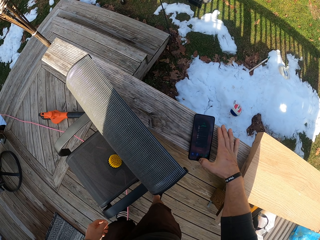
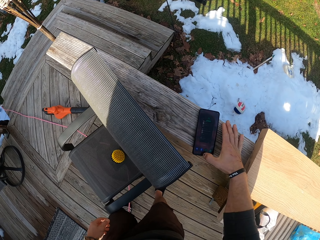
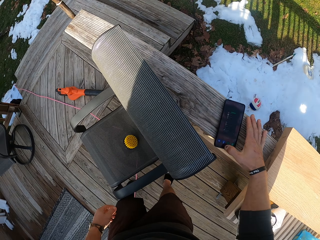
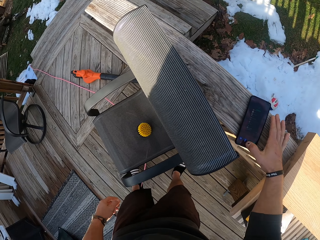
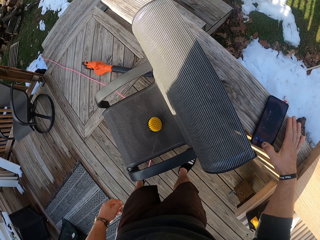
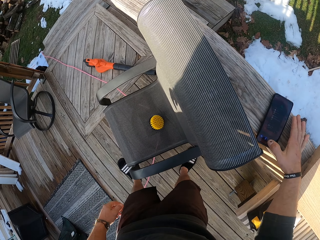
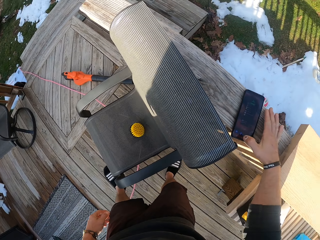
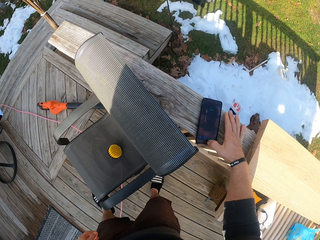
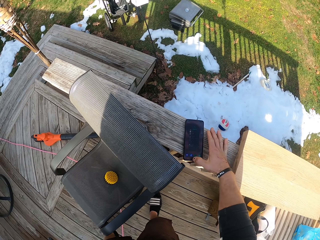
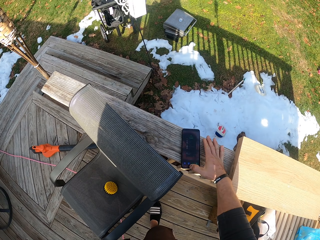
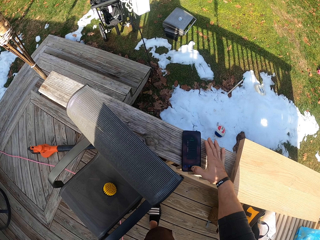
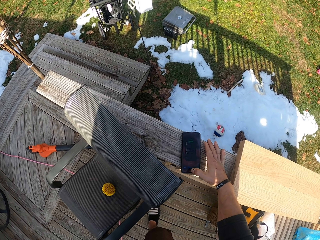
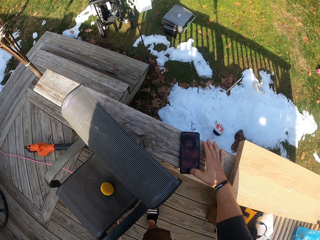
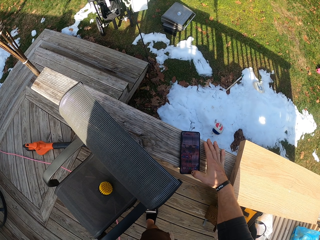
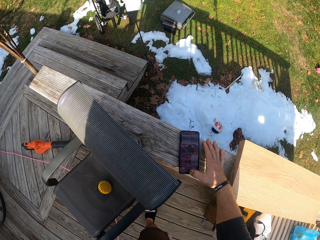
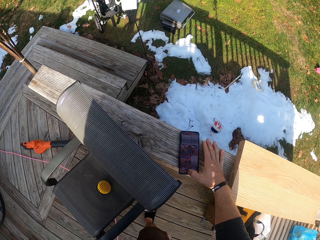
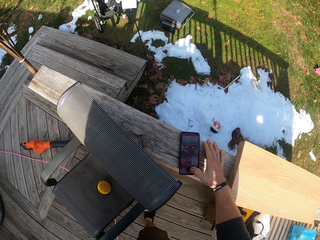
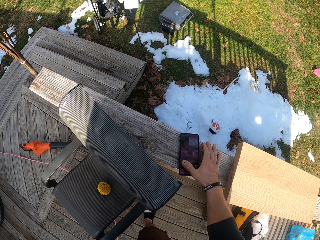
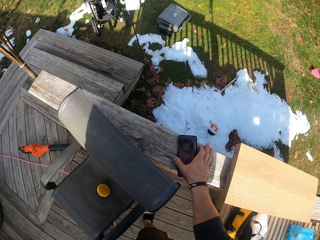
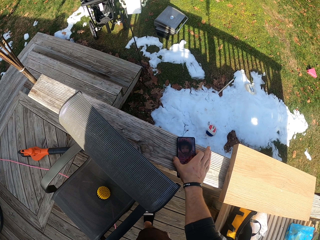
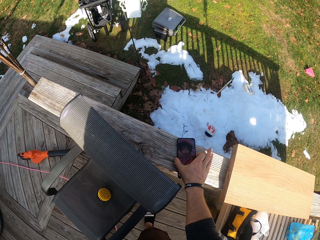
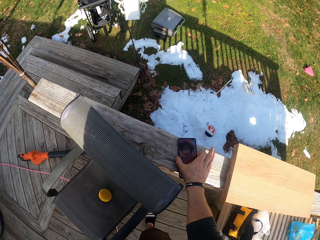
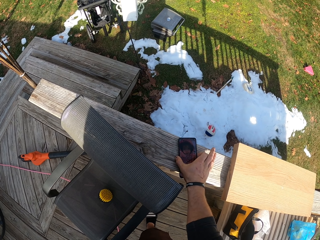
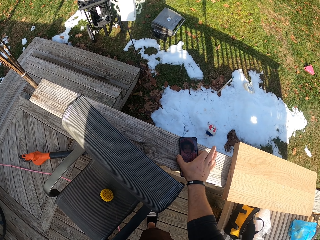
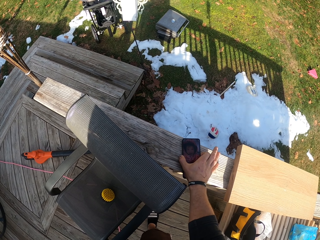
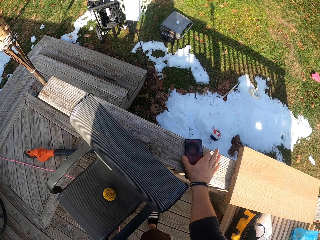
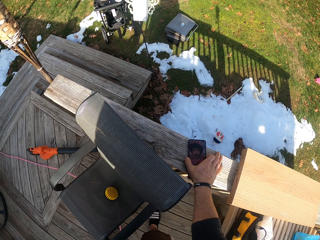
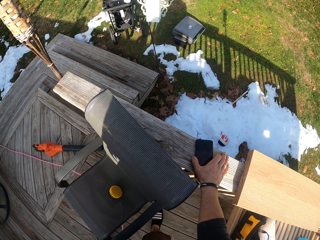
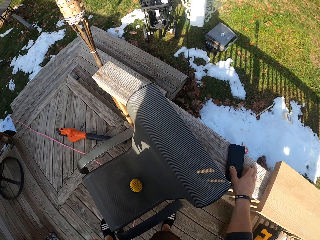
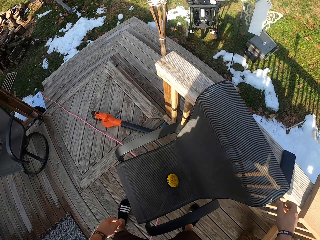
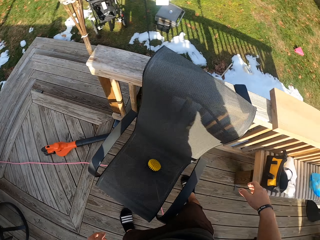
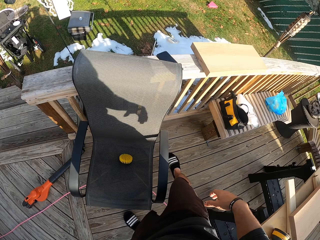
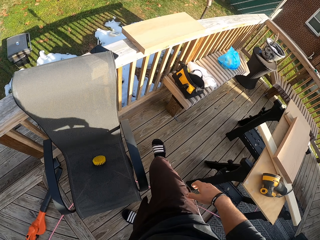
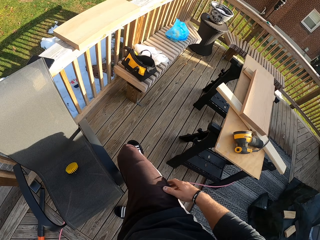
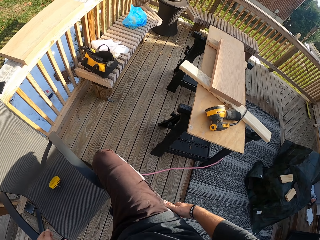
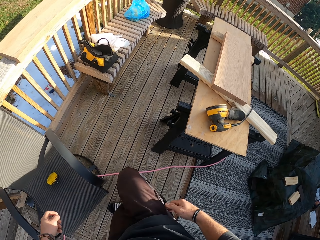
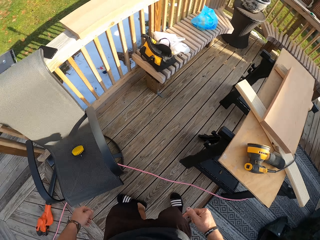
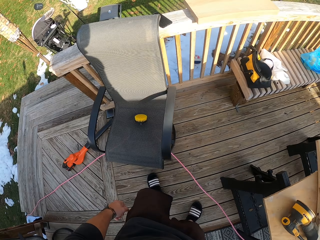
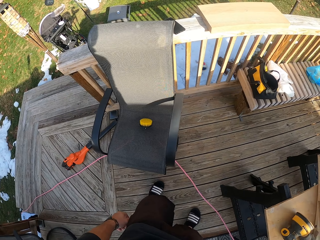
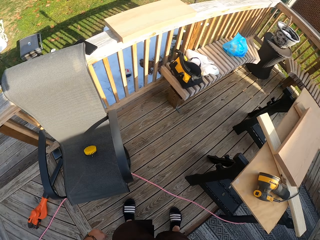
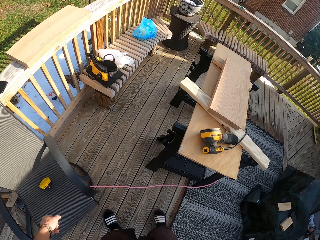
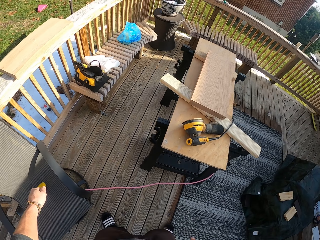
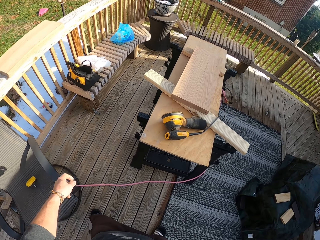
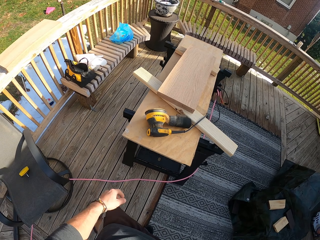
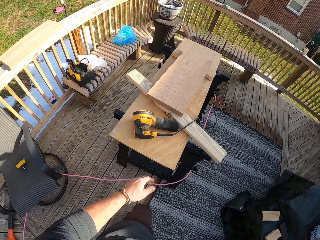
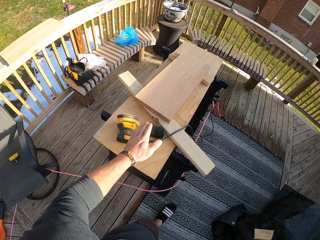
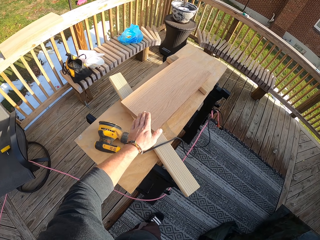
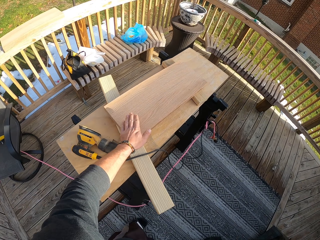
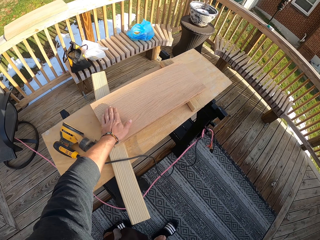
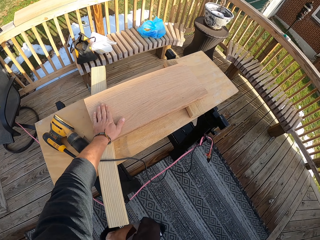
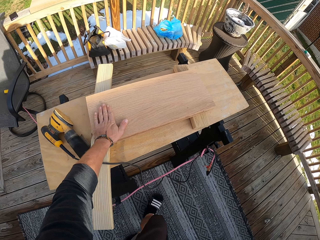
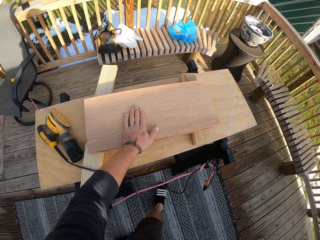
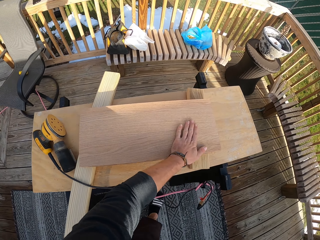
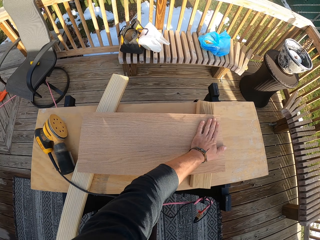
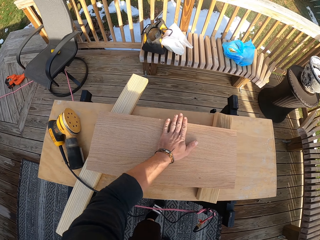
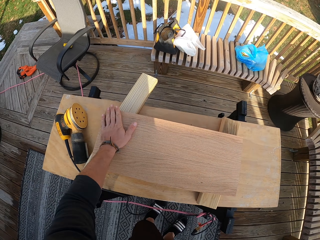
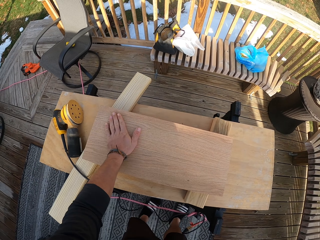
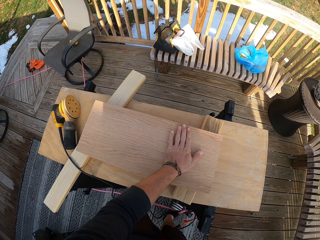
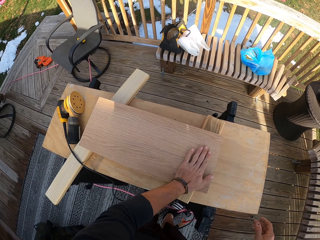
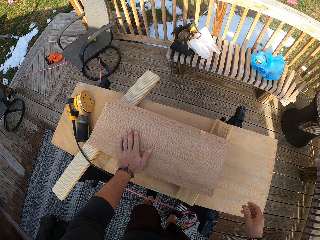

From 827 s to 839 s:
The camera wearer uses the phone. He moves back and walks towards the wood. He rubs the piece of wood on a table with his left hand. He touches the wood.

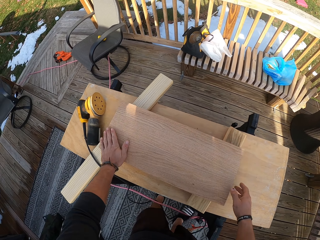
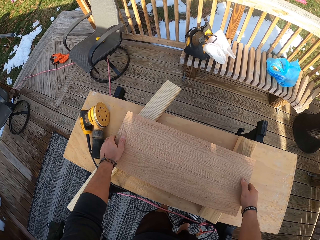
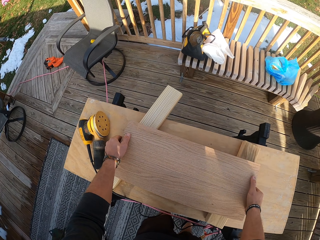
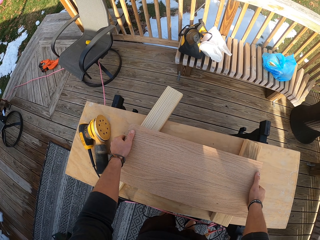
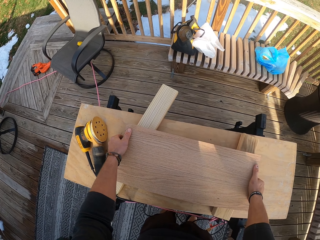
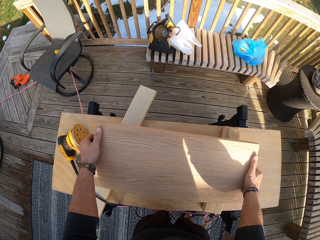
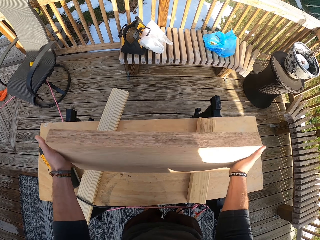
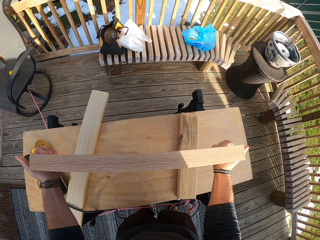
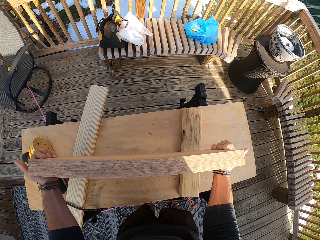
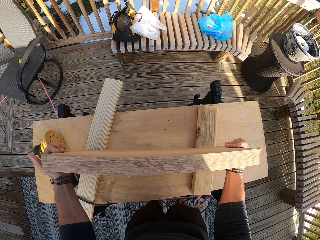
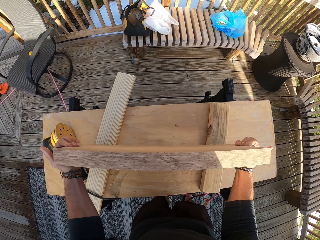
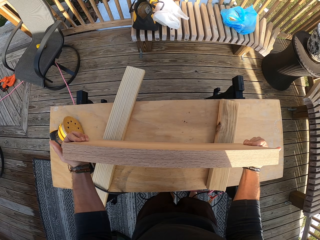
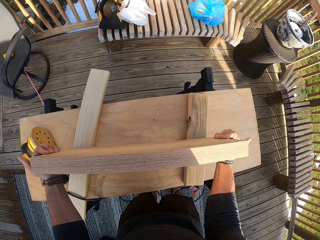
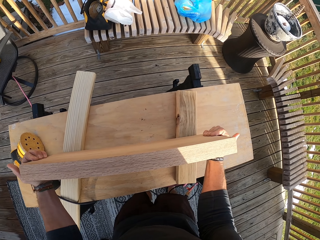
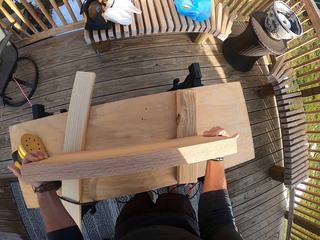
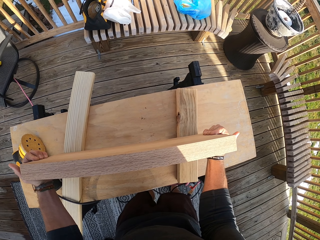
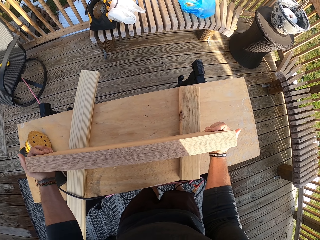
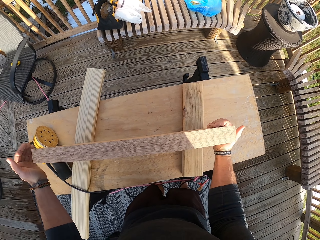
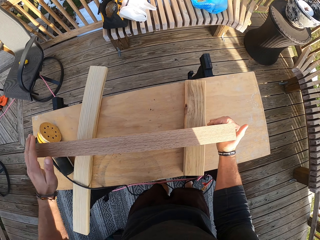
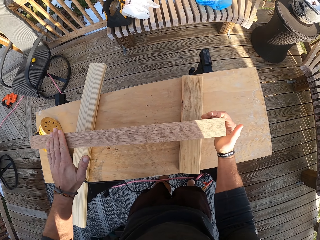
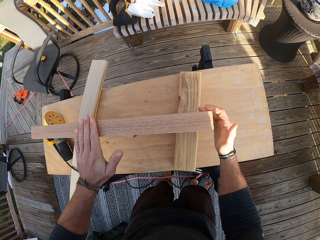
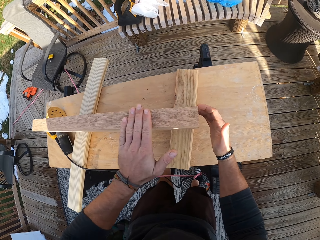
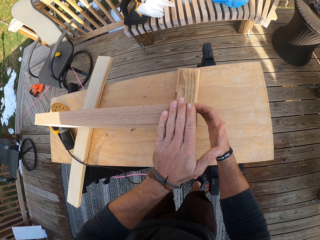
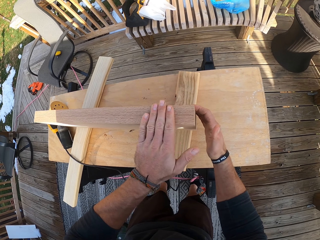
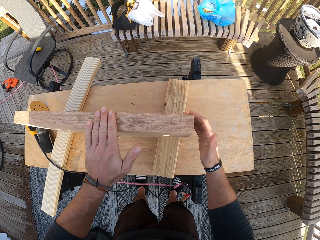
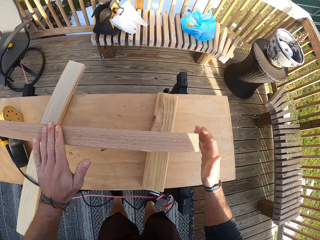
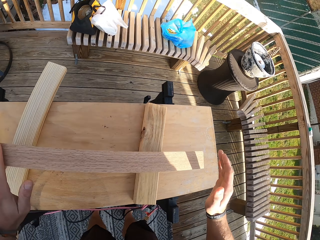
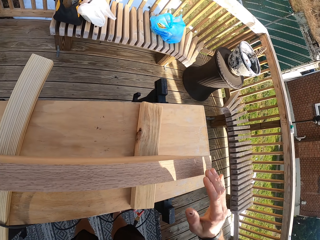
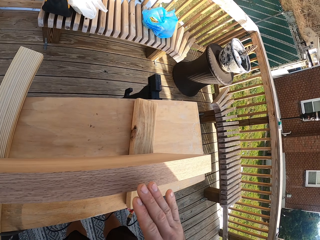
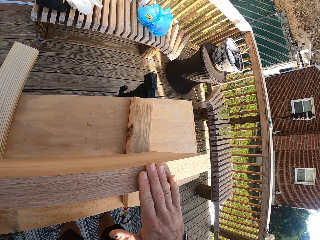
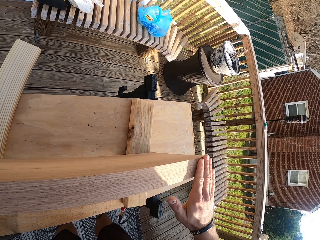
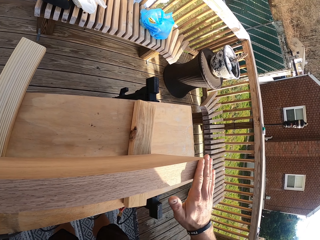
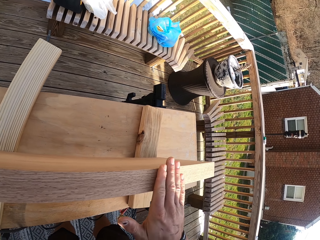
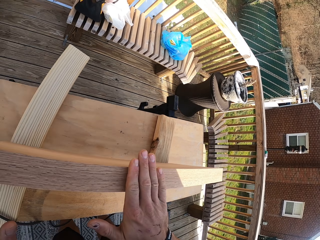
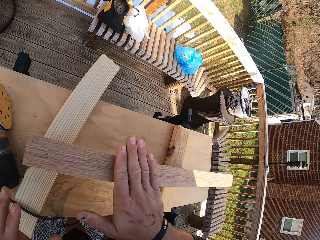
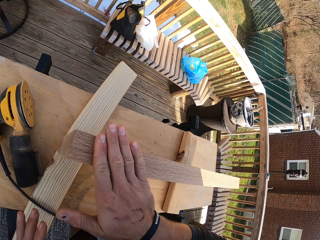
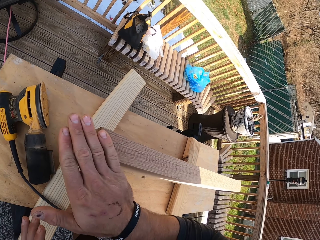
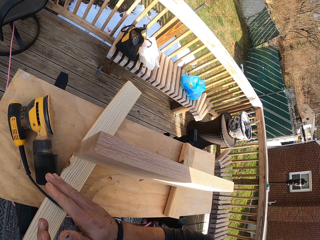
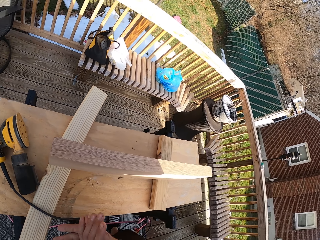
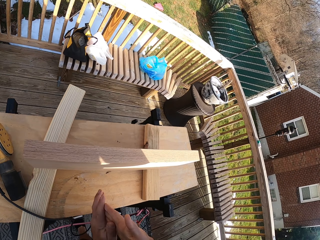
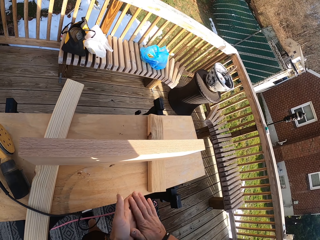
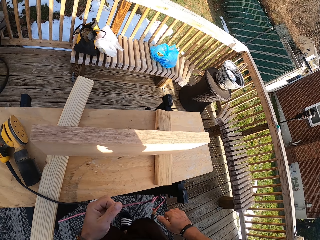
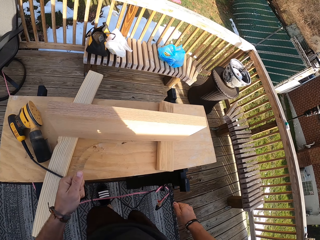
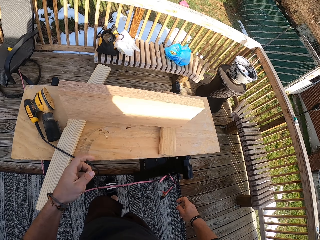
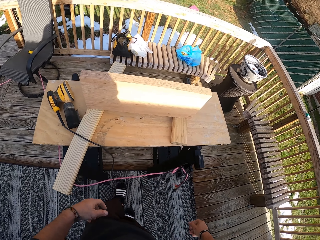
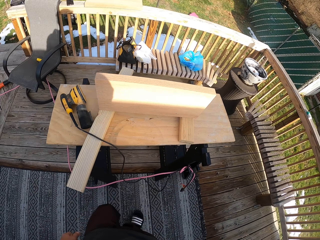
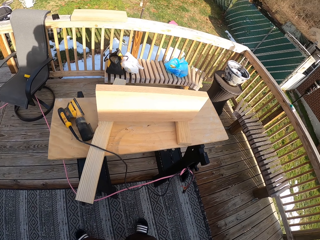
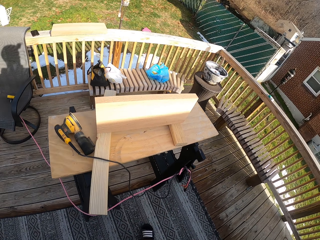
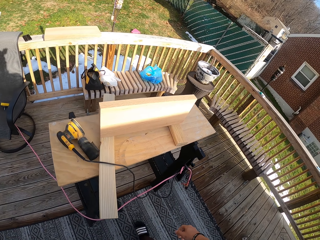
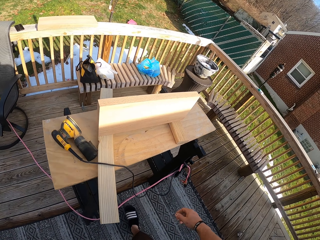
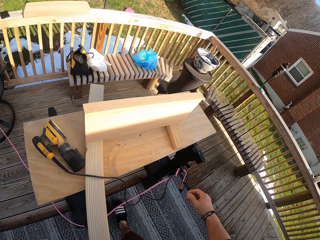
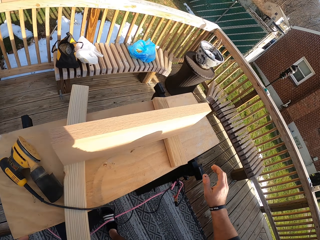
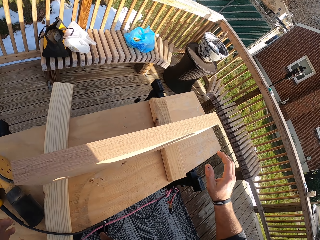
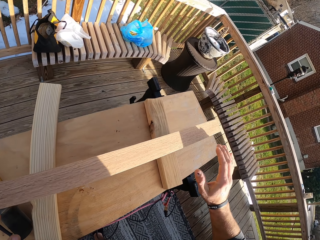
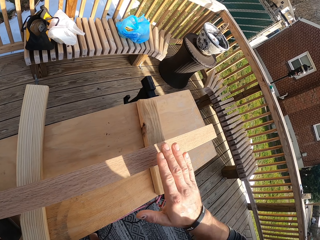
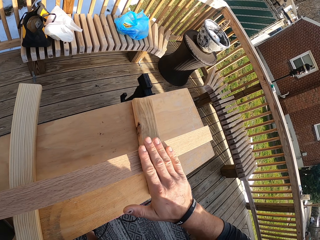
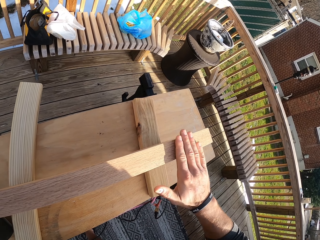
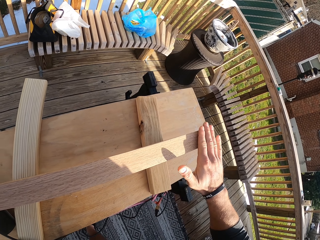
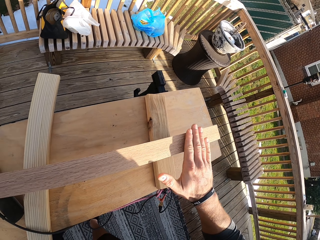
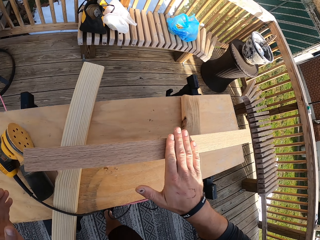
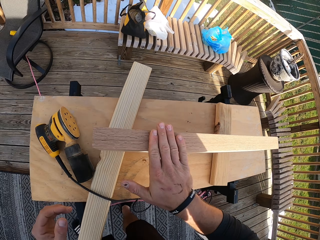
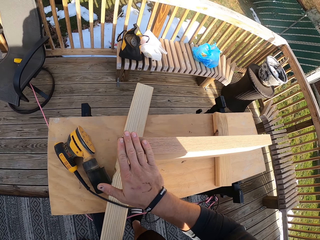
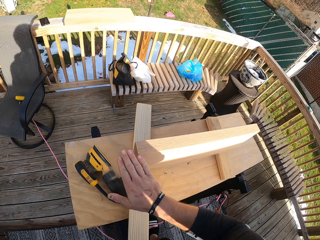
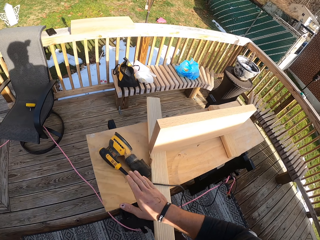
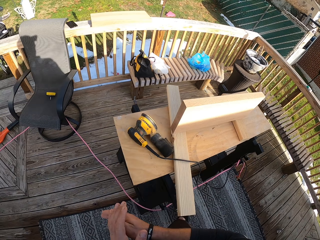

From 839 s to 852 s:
The camera wearer picks up the piece of wood from the table with both hands. He wipes on the wood with his right hand. He stands the piece of wood on the table with both hands. He turns the wood. He rubs the piece of wood on the table with his left hand. He rubs the piece of wood on the table with his right hand. He rubs both hands together. He looks at the wood. He rubs the piece of wood on the table with his right hand.
